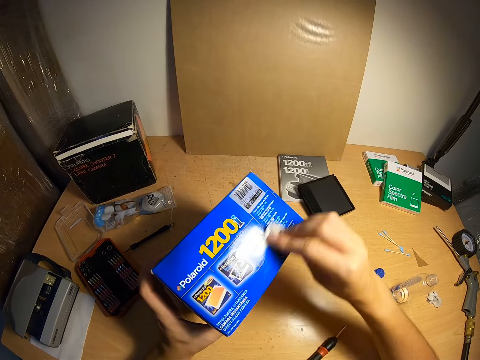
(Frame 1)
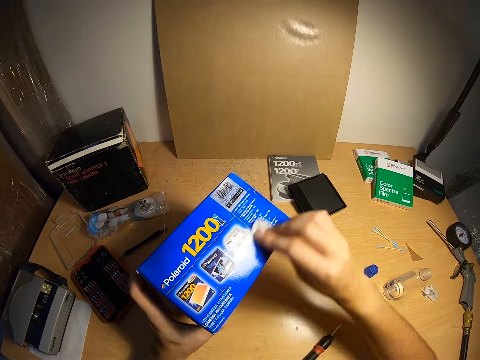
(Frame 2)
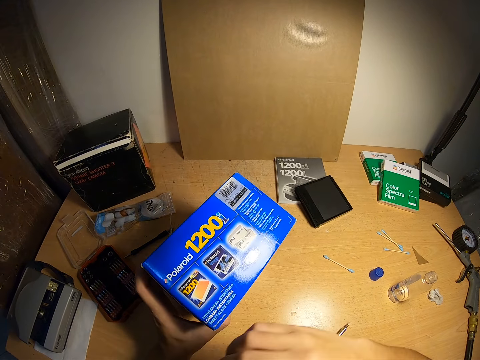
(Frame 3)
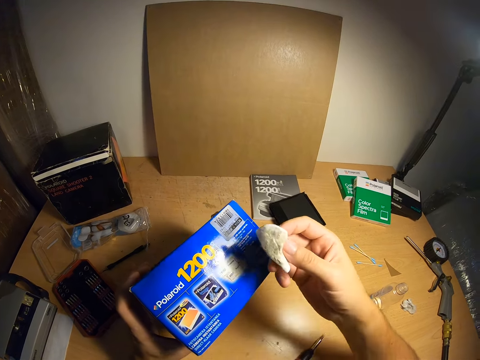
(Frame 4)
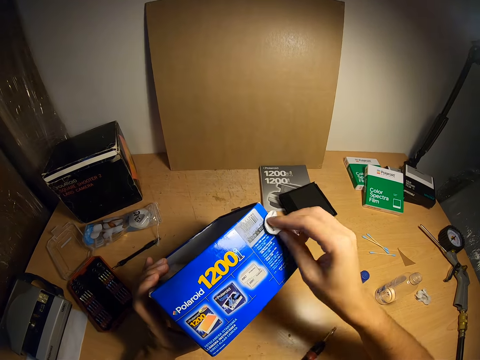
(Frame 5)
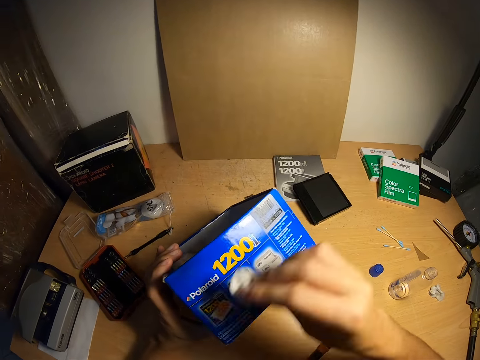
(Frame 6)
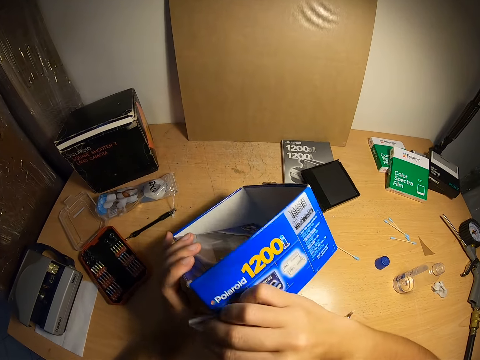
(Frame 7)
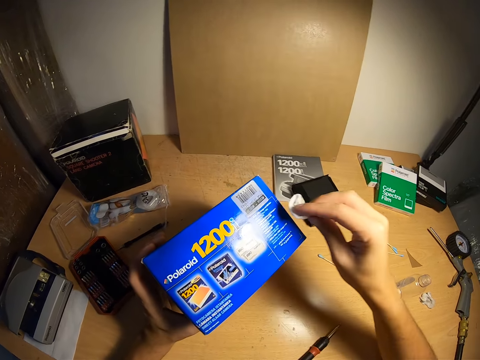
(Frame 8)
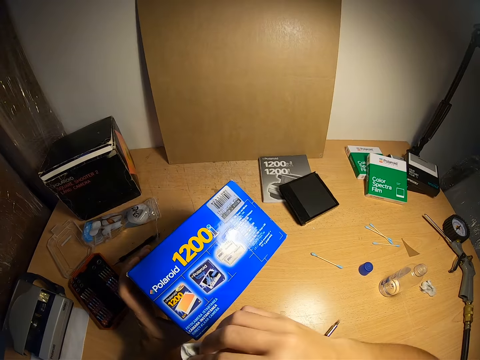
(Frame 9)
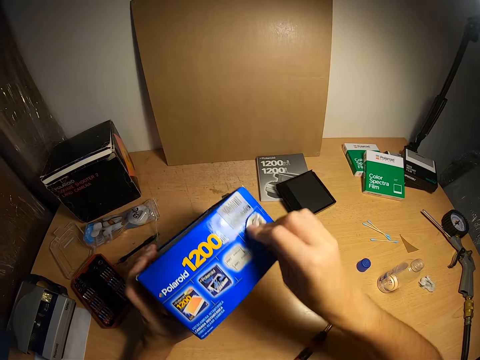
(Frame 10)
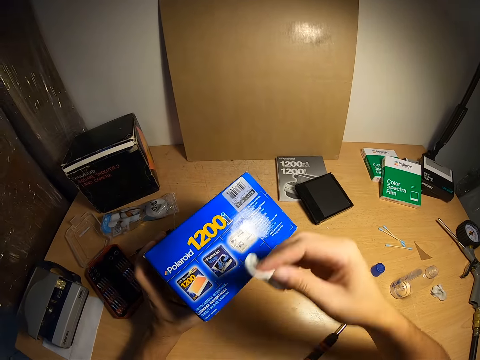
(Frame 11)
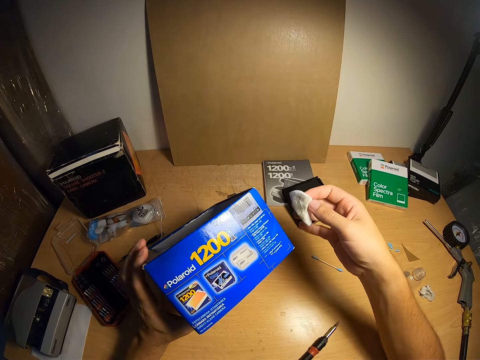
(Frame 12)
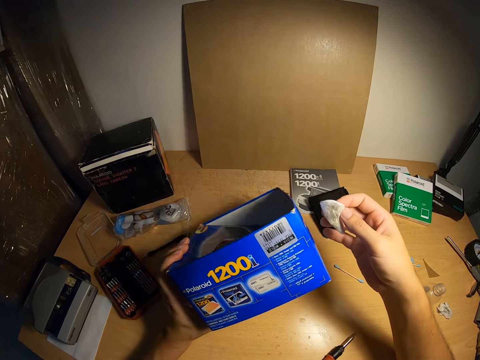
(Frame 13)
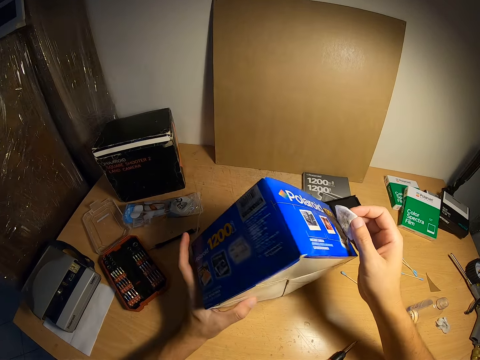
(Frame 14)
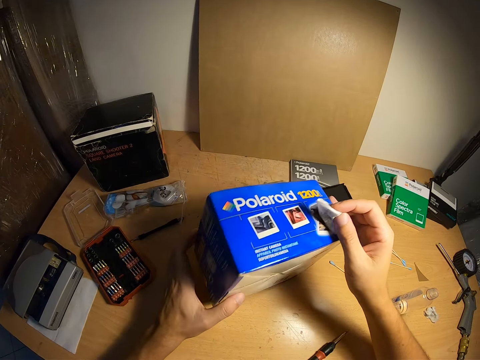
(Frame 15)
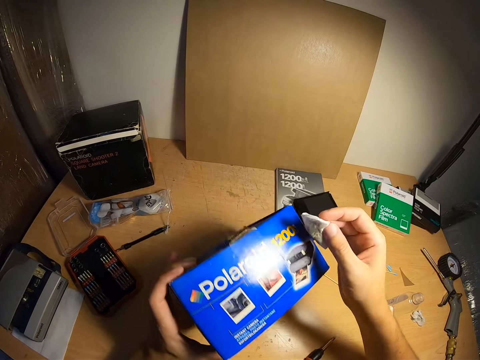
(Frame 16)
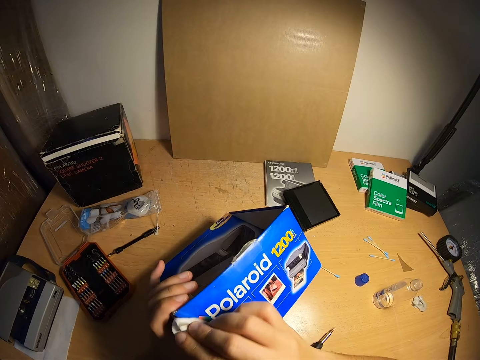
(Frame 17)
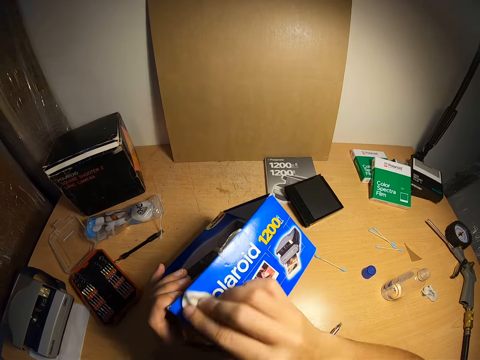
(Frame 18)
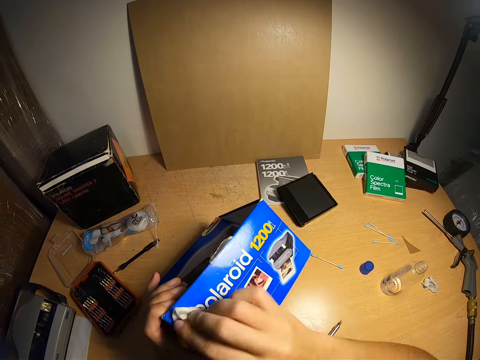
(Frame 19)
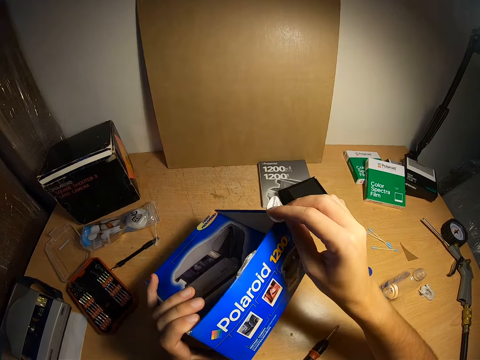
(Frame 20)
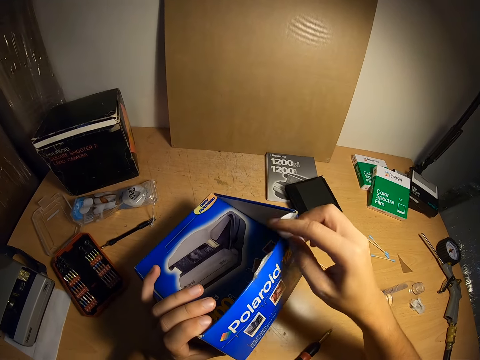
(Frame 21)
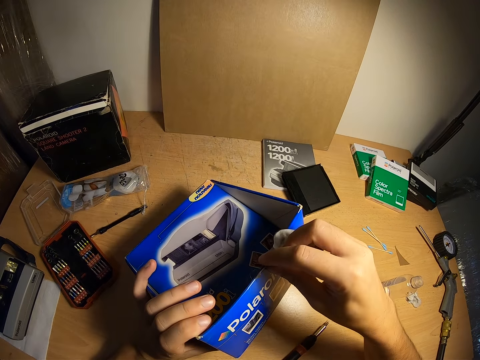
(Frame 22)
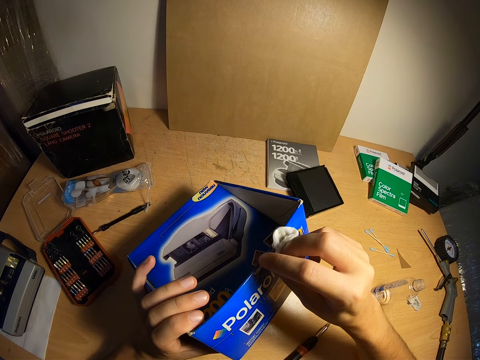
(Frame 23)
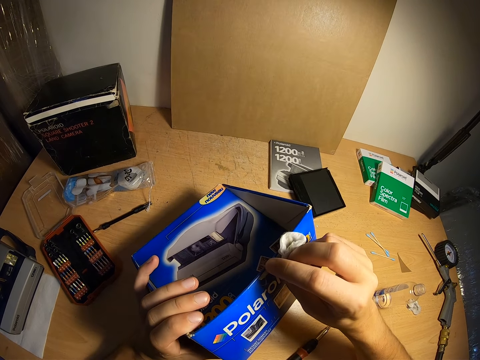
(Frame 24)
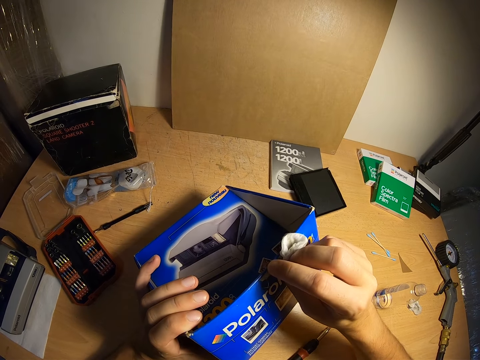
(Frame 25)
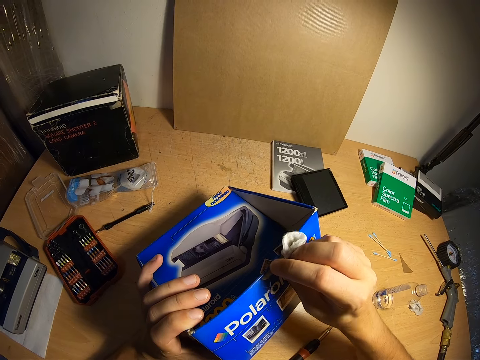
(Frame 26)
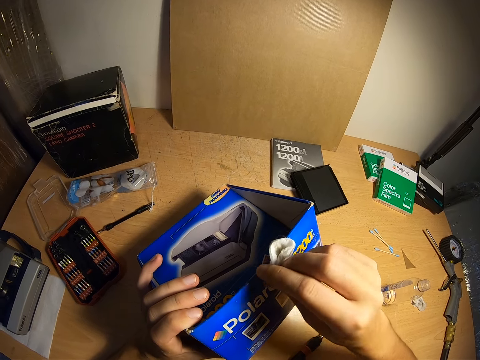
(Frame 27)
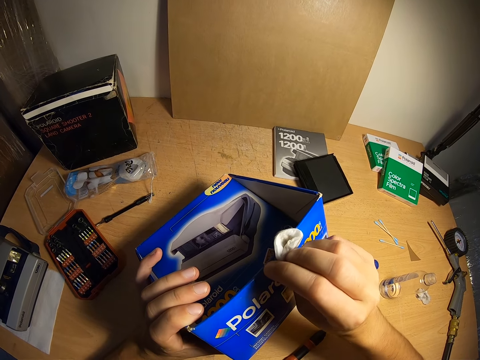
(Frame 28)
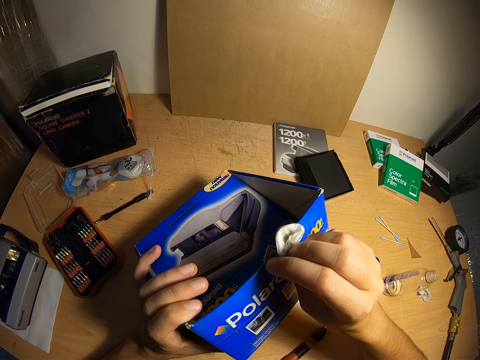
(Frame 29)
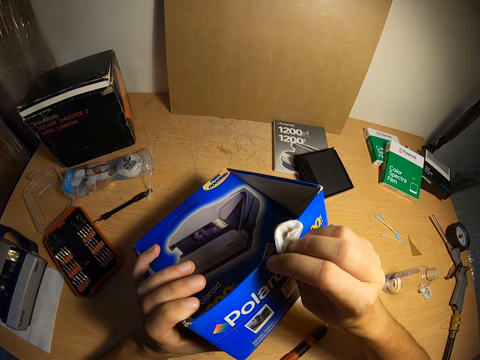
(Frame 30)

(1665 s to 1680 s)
The camera wearer looks at the cotton wool. He wipes a box with the cotton wool. He turns the box to the side. He cleans the box with the cotton wool in his right hand. He turns the box downwards with his left hand. He peels off a nylon or sellotape on the box with his right hand.

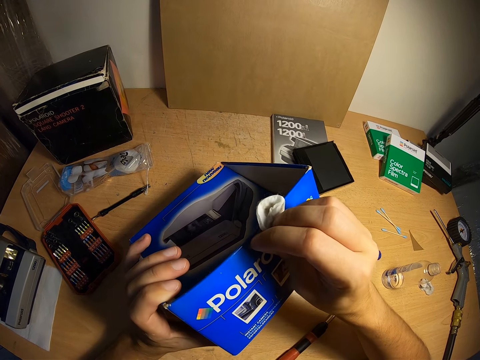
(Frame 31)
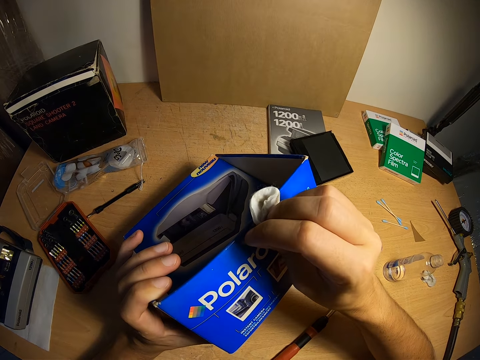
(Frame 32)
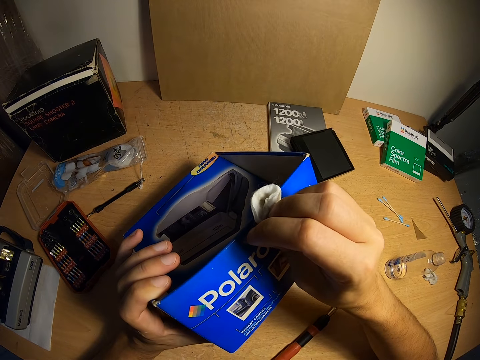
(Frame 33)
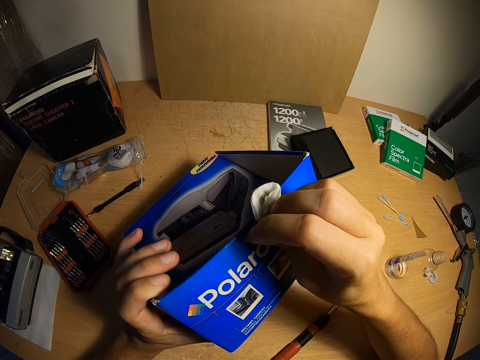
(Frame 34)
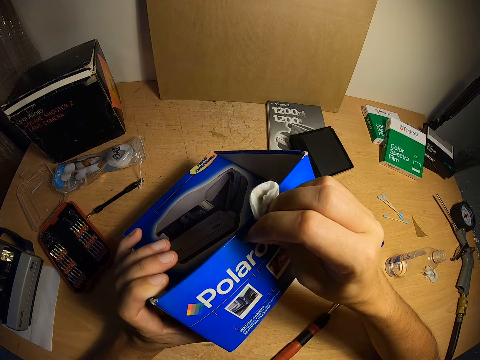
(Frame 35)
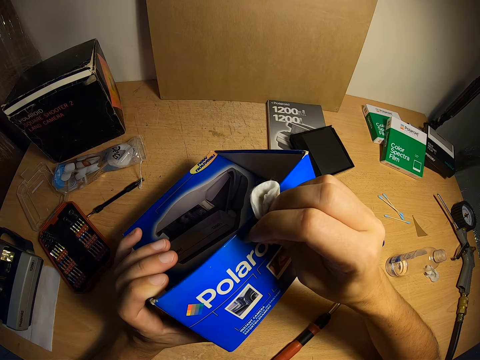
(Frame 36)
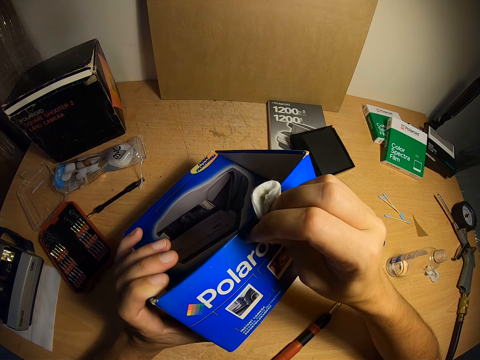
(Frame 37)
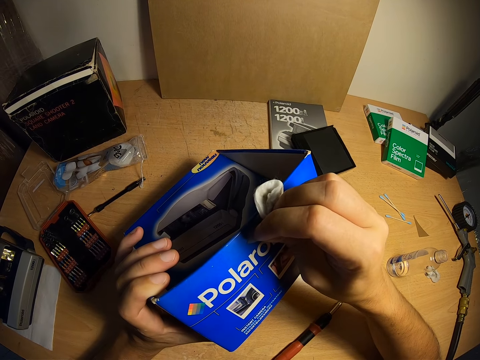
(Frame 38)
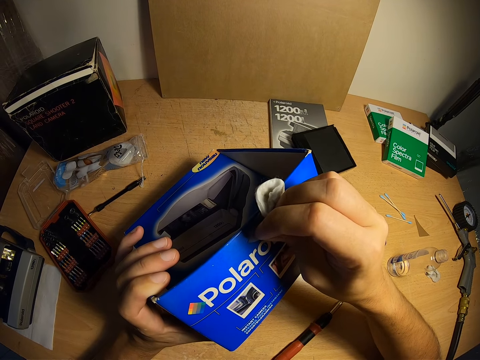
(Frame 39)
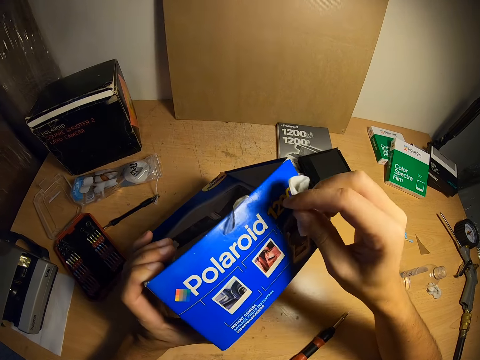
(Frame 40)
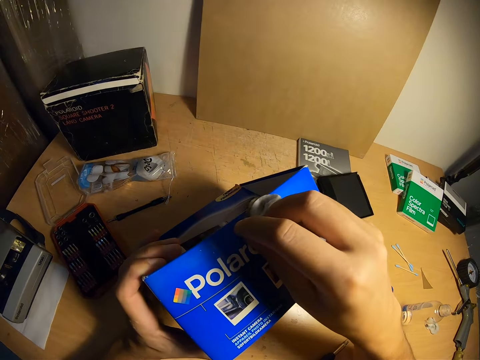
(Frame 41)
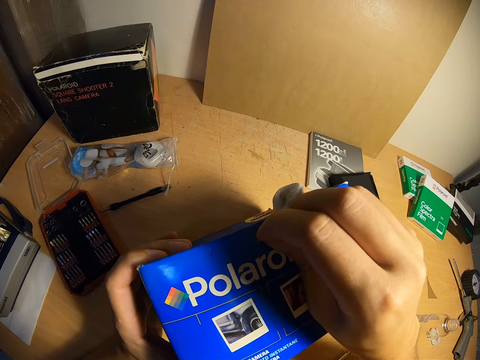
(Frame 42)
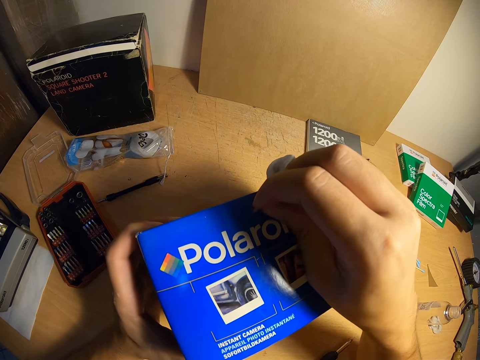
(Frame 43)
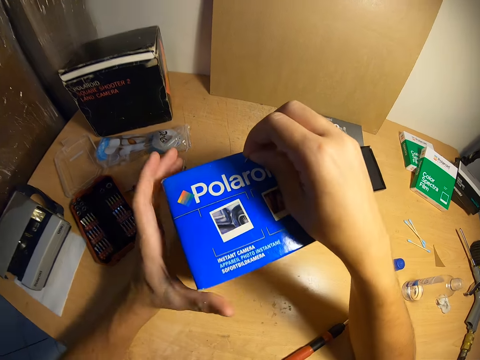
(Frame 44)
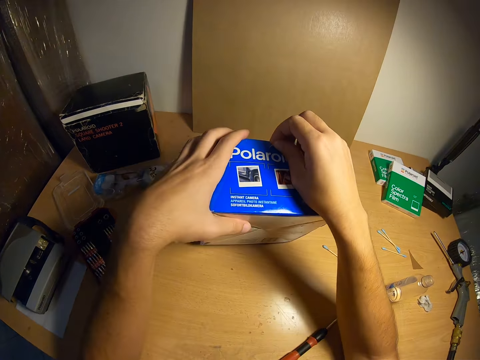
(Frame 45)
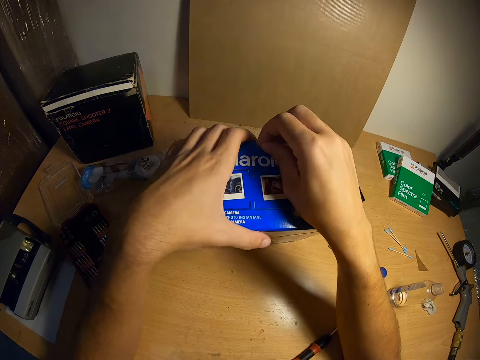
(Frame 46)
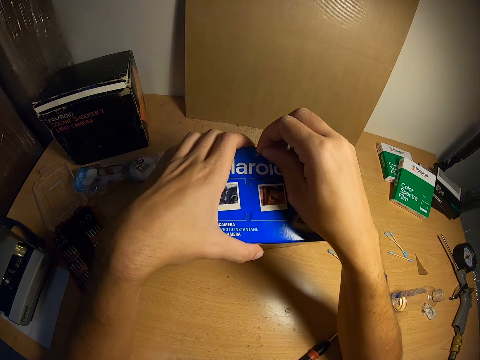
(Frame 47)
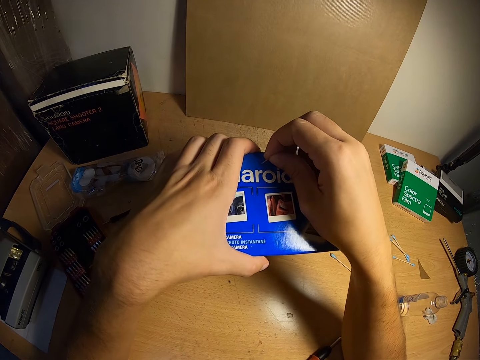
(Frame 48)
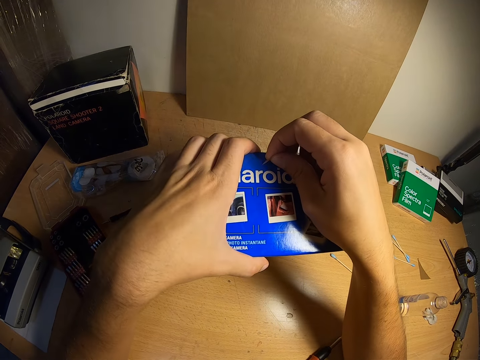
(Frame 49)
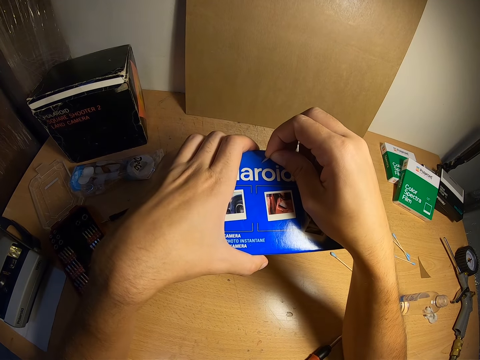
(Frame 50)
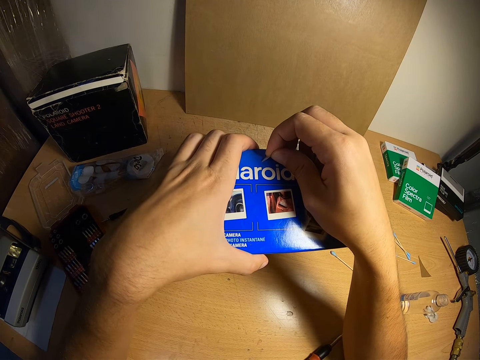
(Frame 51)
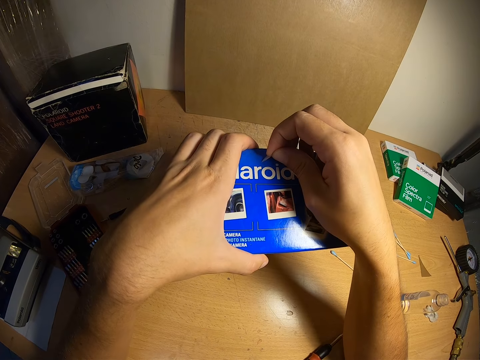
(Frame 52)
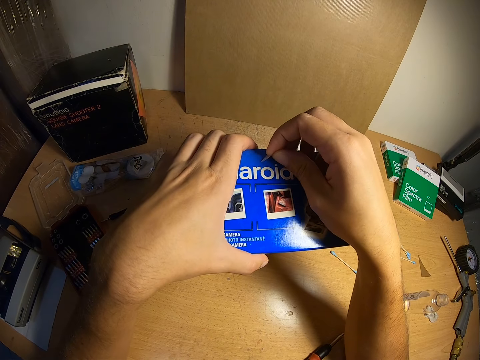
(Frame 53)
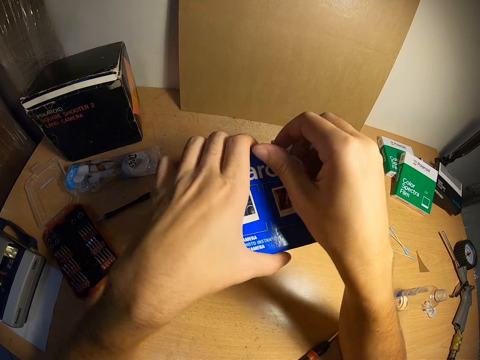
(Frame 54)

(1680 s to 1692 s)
The camera wearer holds the box from the top. They remove a sellotape from the box.
